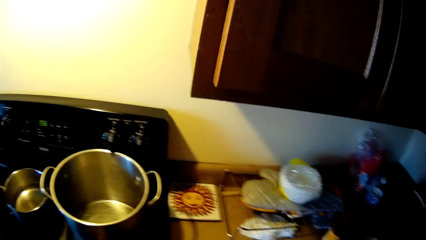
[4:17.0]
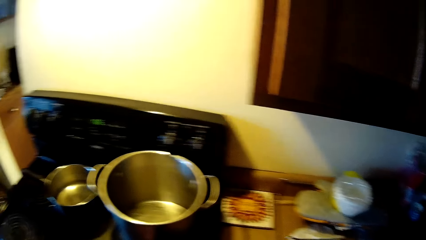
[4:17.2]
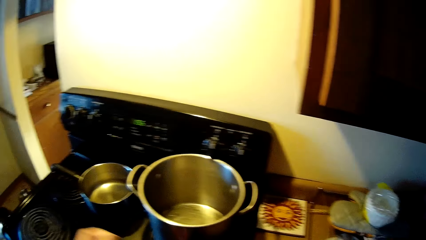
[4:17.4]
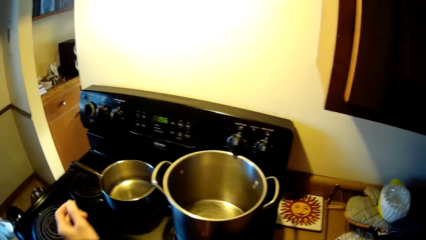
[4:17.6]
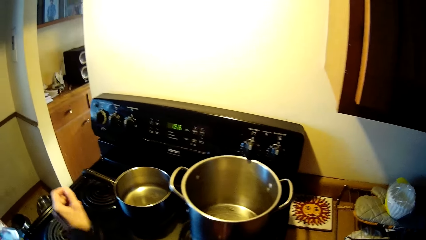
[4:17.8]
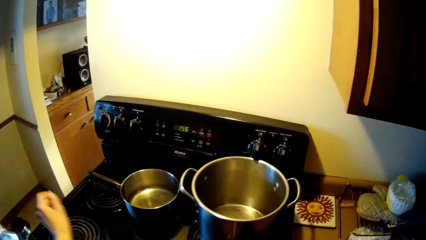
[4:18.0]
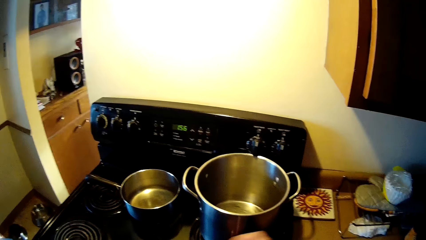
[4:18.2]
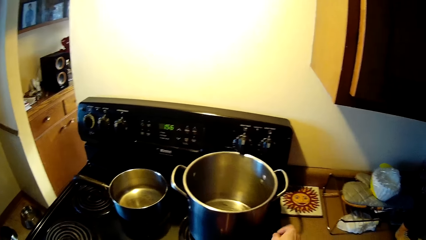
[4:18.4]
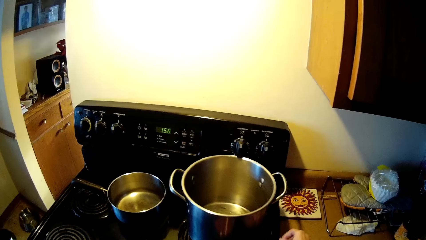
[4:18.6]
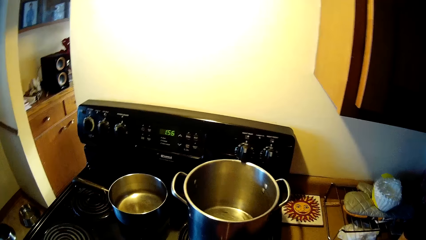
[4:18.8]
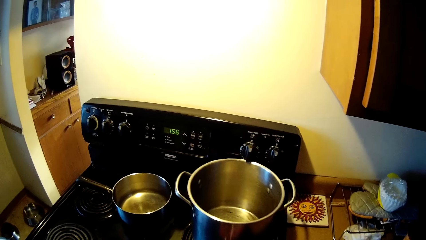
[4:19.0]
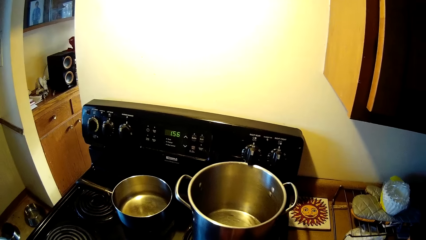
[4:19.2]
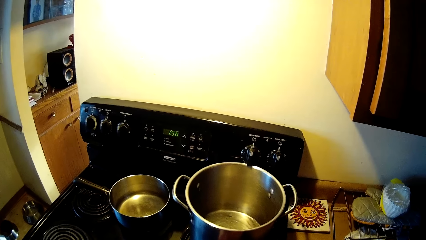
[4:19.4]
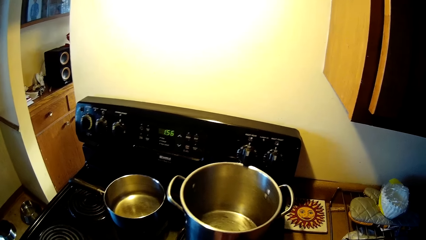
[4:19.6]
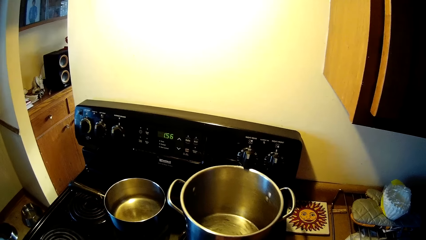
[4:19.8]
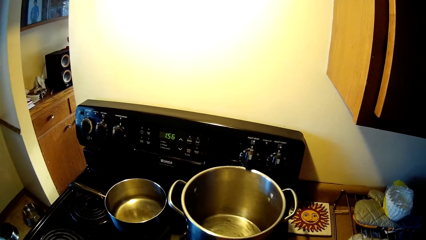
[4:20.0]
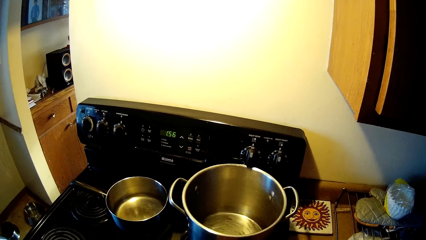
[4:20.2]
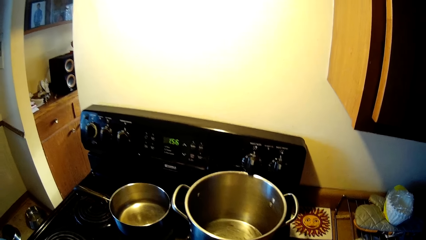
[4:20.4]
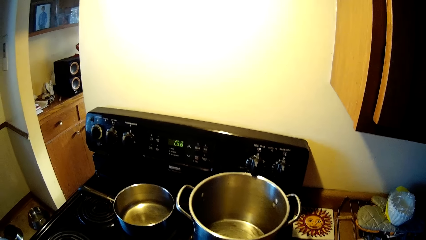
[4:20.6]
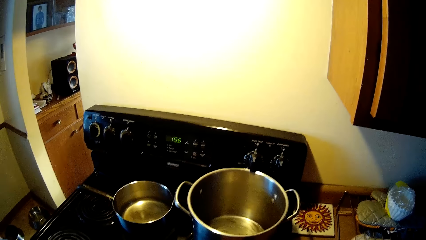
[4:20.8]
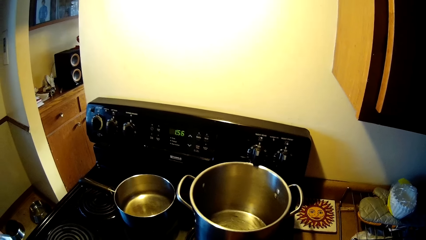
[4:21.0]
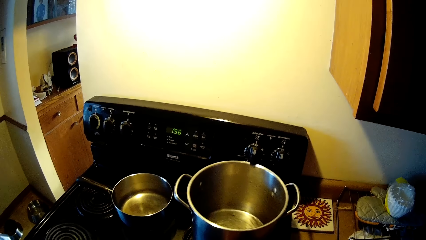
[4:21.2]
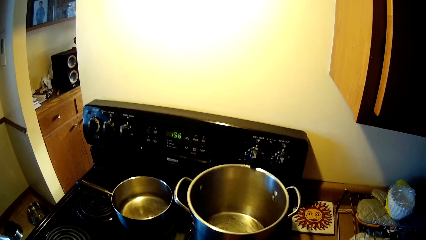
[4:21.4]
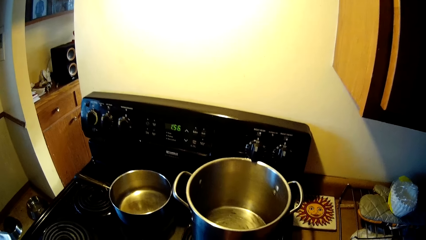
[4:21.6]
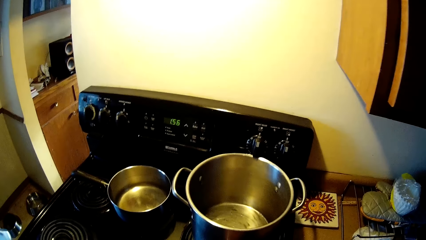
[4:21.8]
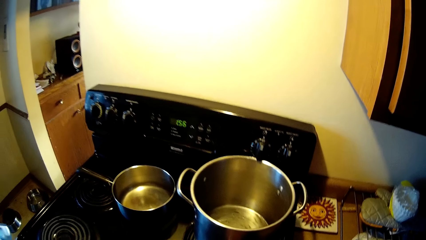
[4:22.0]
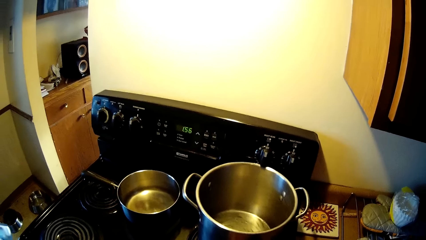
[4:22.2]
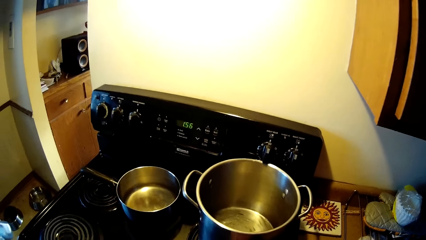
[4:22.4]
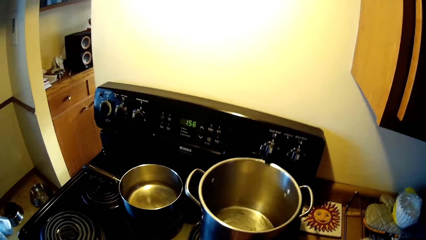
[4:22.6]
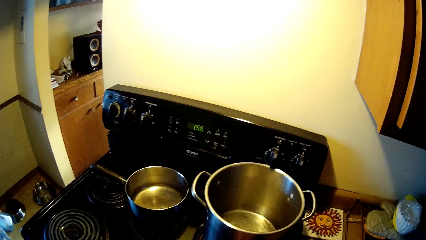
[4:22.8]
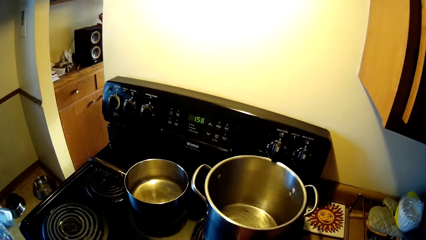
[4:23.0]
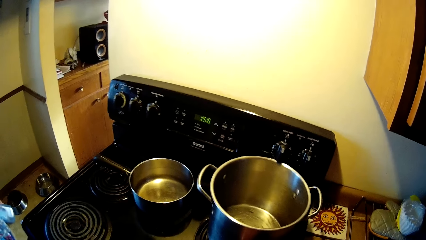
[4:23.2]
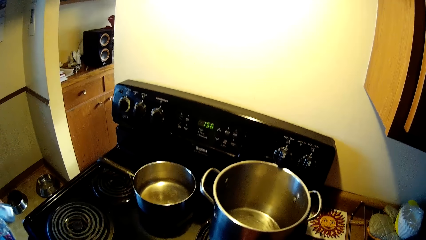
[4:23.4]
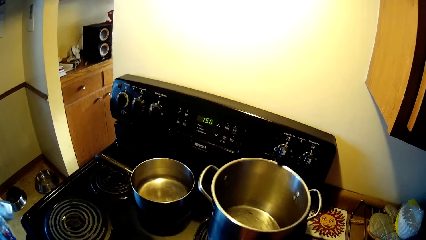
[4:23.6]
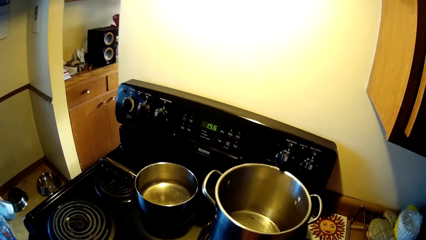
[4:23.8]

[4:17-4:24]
The camera wearer interacts with the scissors and the box in her hands.

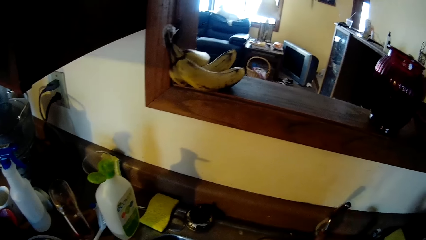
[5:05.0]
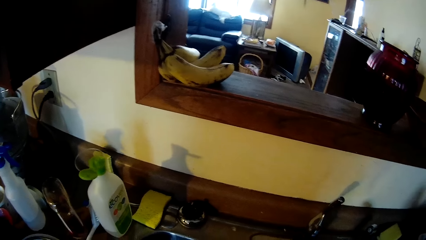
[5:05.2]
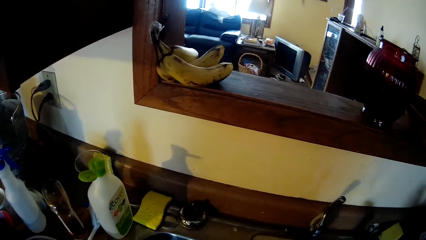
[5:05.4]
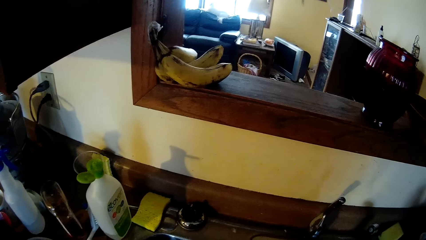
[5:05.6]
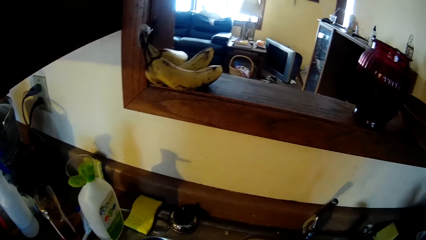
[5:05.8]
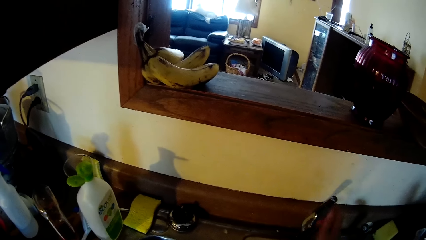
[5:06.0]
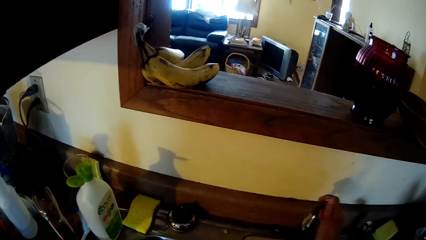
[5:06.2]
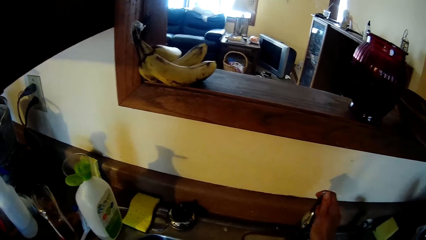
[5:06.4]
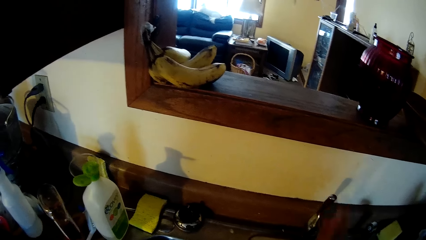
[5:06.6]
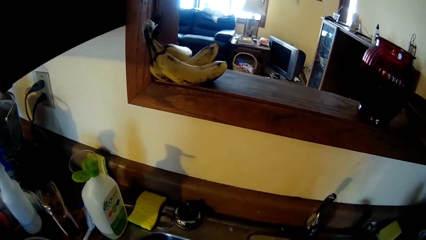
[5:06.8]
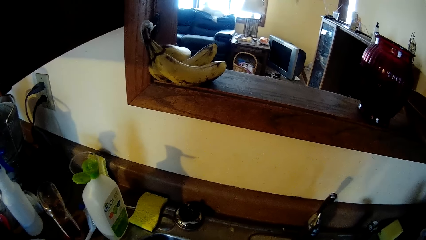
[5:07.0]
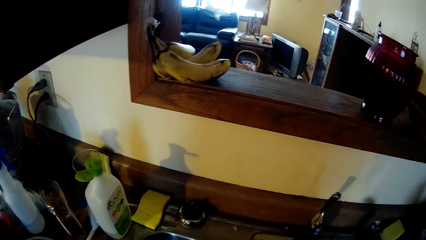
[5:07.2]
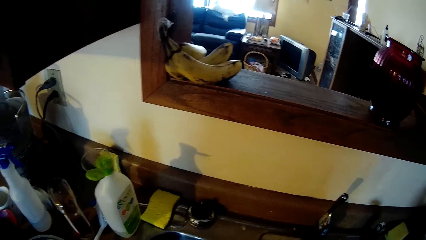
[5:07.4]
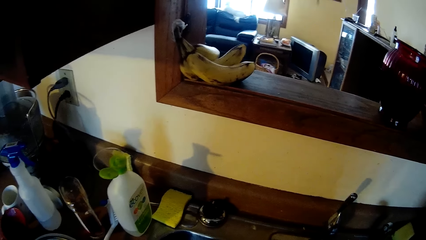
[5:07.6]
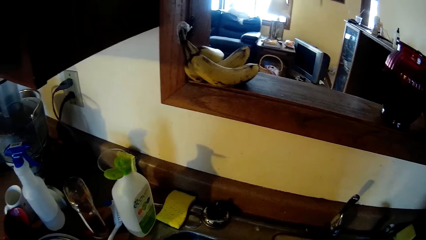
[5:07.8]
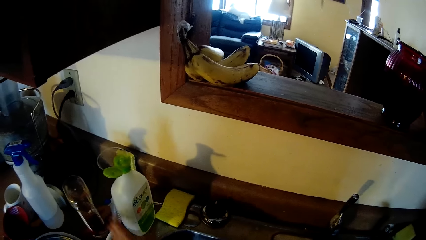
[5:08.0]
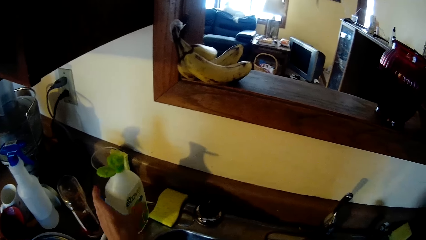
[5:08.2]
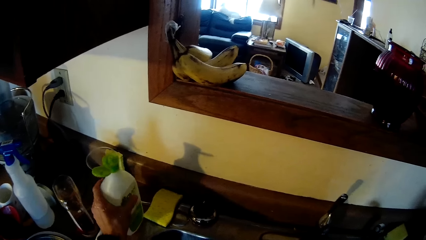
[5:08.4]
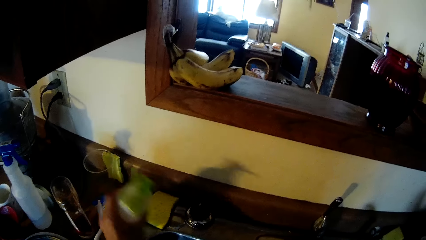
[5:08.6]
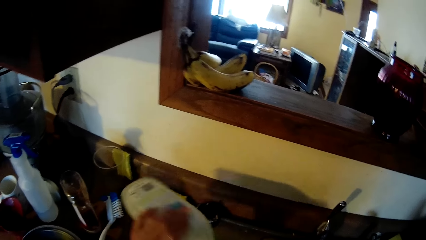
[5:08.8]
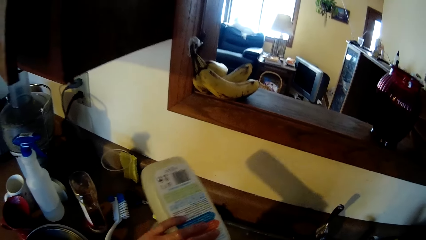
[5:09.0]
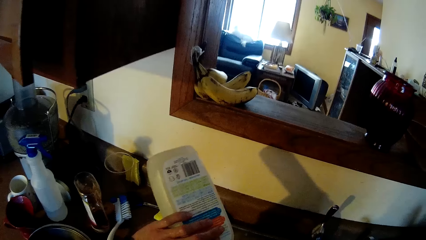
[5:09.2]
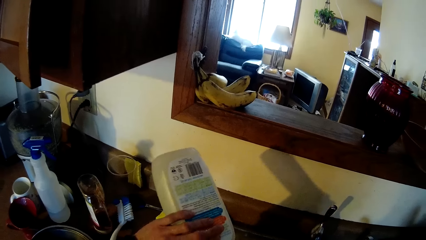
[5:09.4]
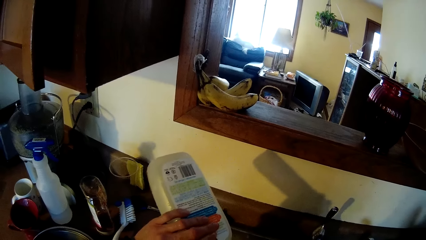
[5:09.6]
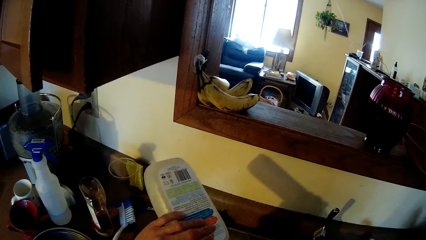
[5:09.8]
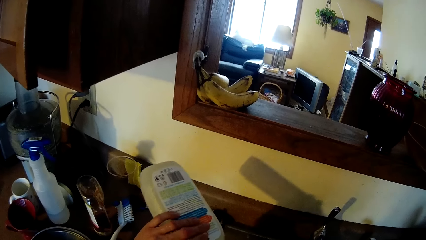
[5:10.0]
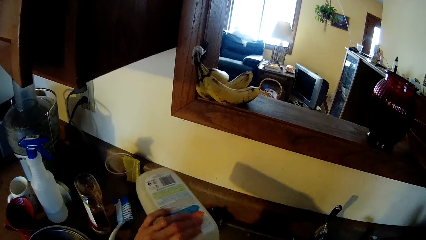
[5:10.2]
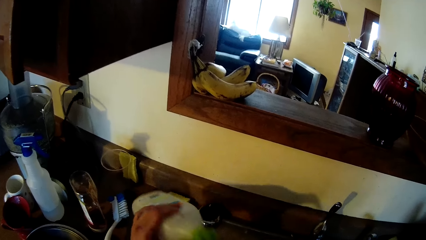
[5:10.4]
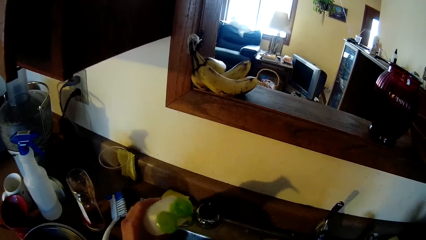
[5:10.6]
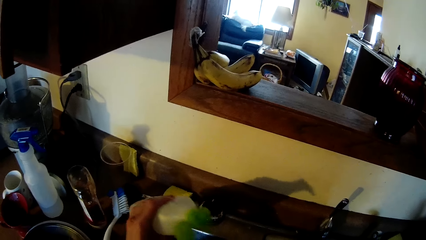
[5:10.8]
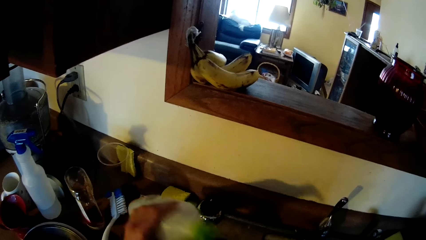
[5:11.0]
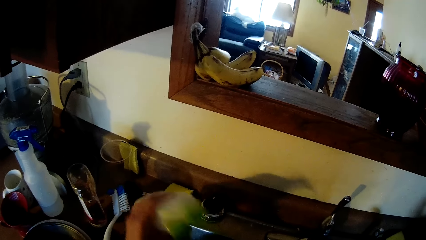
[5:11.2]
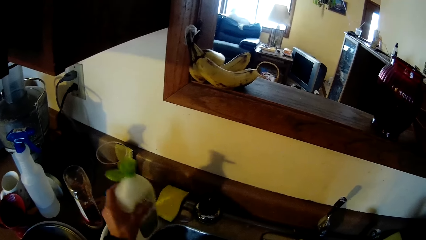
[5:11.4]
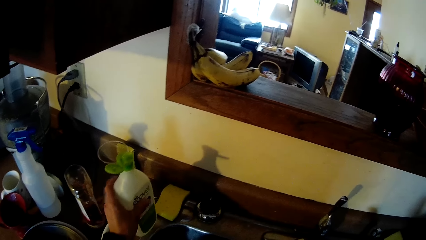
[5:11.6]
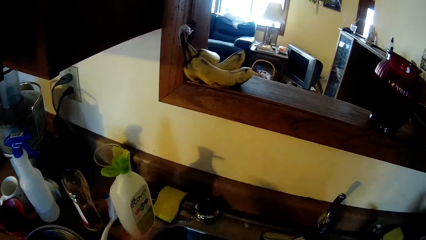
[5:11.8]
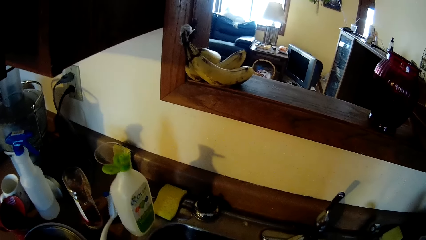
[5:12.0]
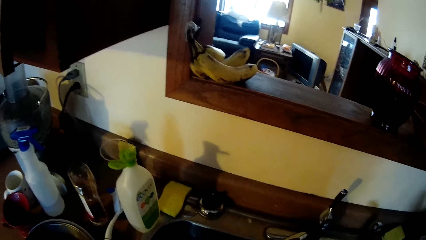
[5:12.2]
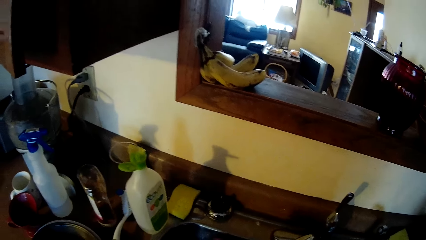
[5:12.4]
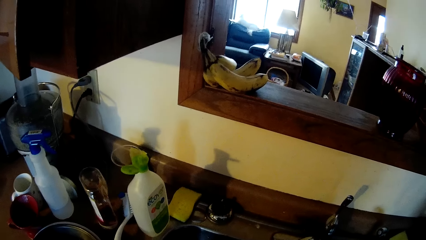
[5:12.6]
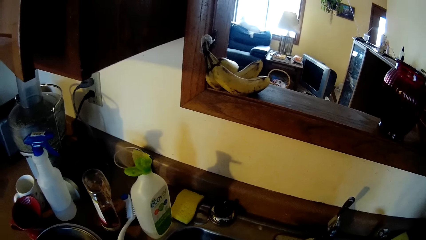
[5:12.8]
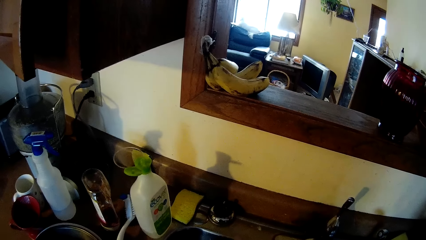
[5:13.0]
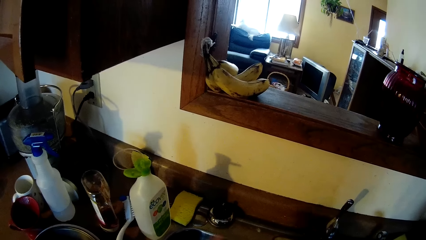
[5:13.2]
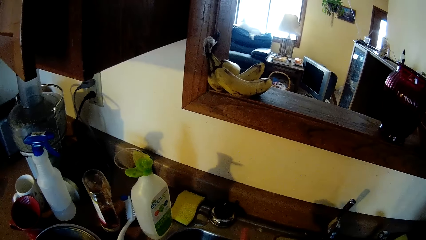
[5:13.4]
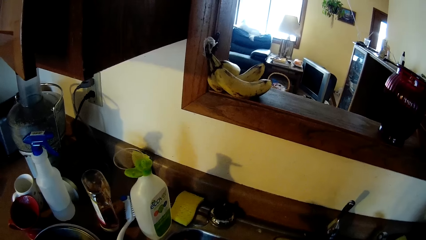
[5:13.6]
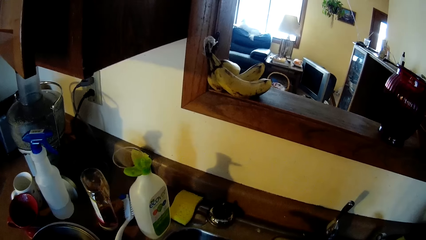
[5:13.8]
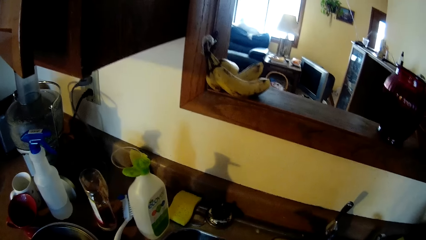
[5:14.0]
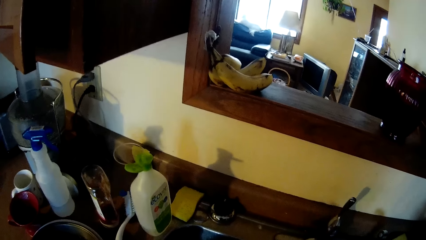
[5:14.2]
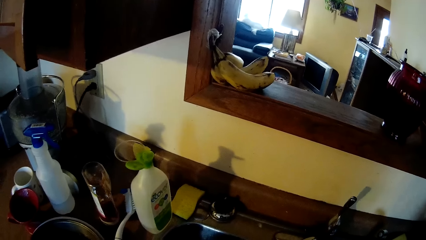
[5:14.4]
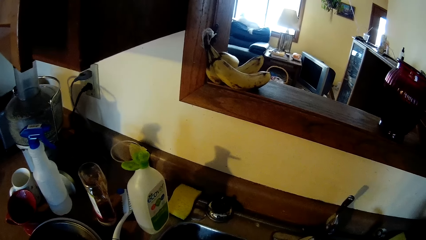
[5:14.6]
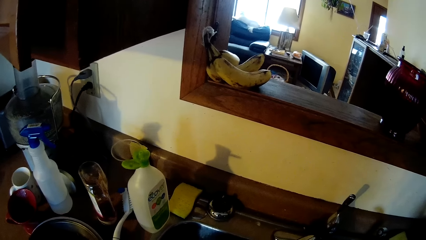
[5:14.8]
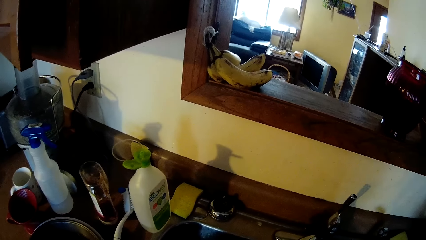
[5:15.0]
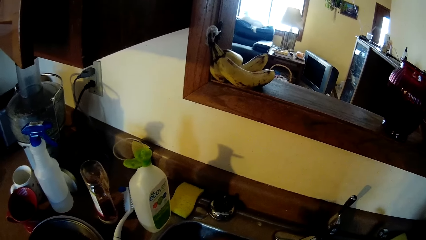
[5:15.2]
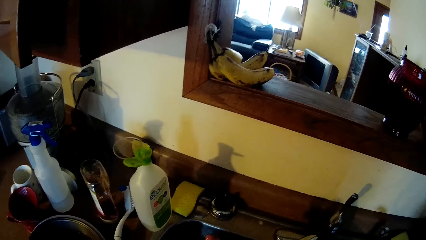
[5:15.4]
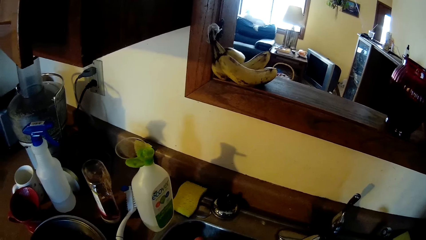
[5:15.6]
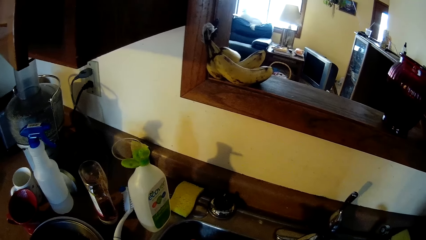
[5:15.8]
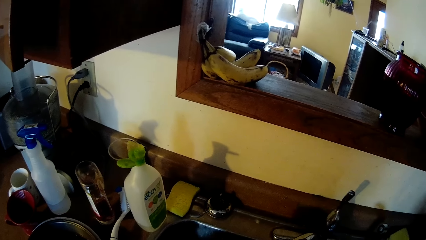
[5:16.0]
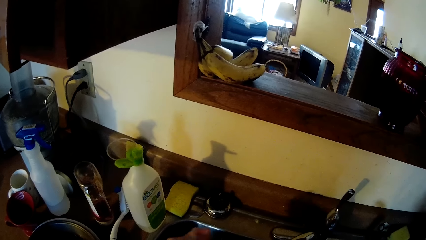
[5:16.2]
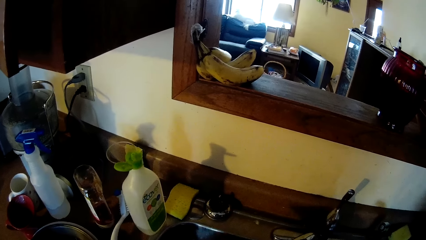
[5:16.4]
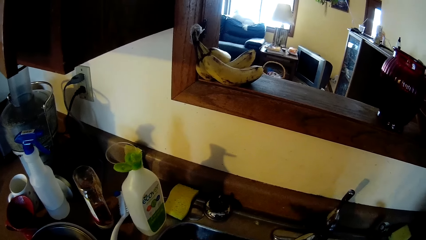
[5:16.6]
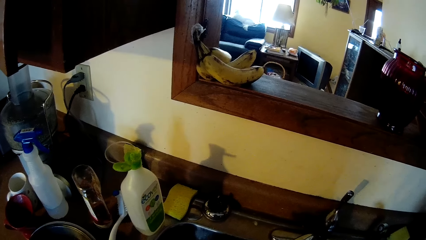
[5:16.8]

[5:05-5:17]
The camera wearer turns on the tap. He grabs detergent from the countertop. He pours soap into his hand from a white container. He drops the white container on the slab. He turns towards the sink. He rubs his hands together.
